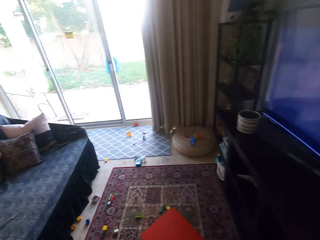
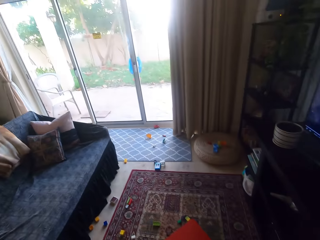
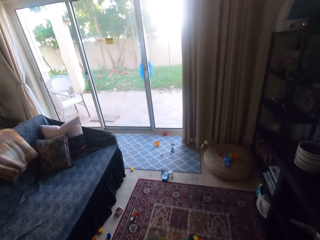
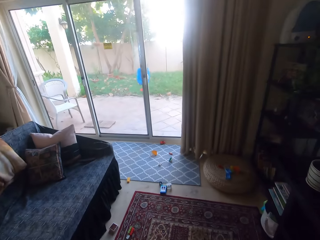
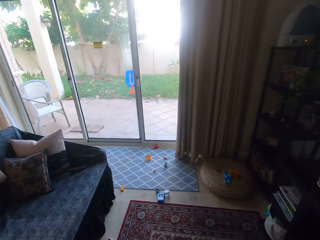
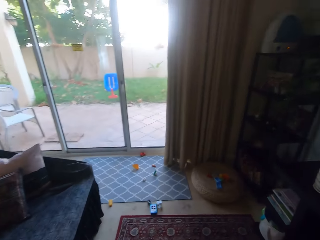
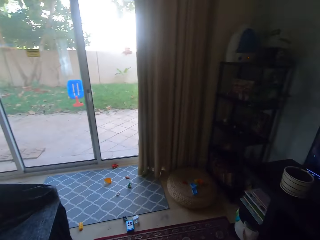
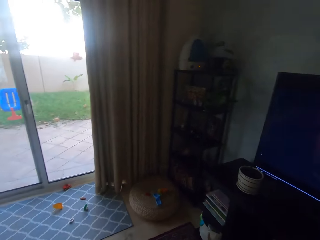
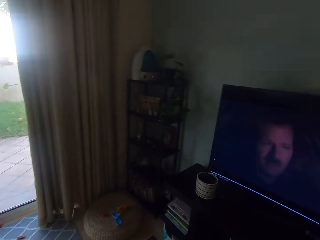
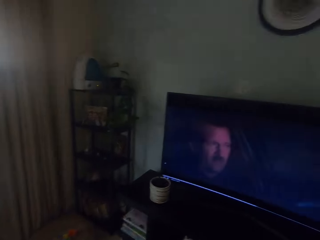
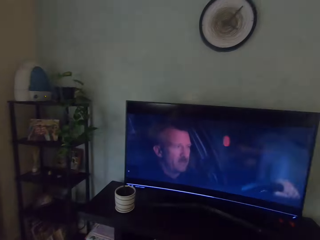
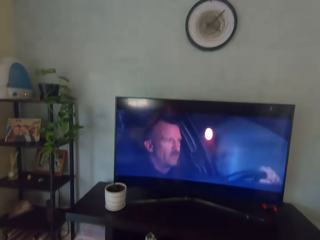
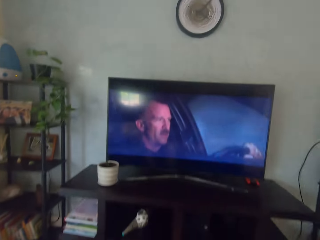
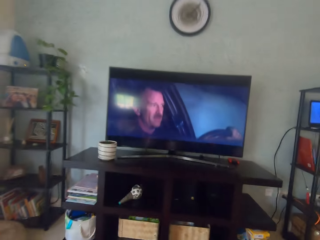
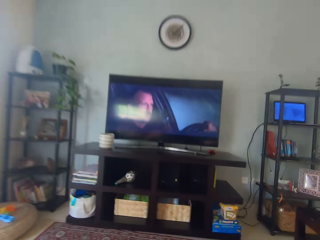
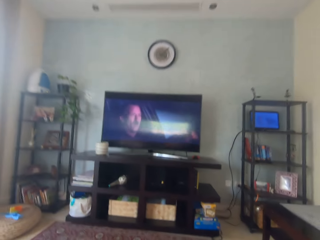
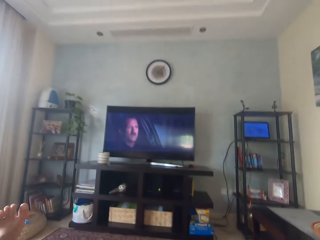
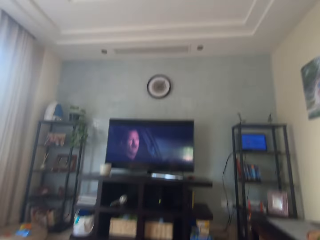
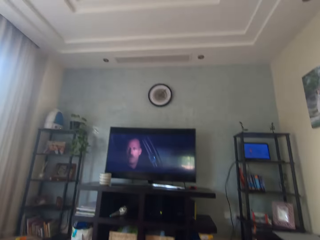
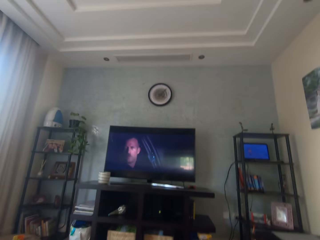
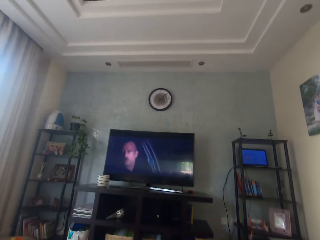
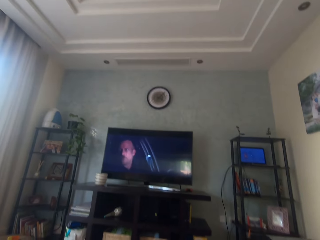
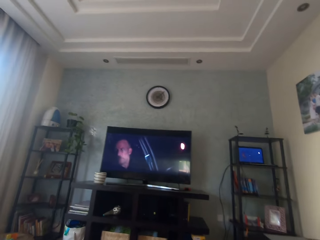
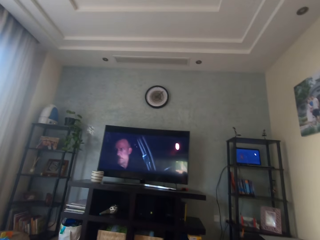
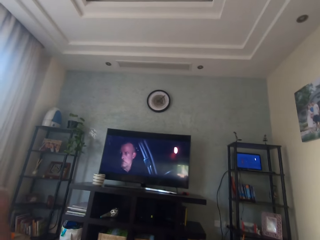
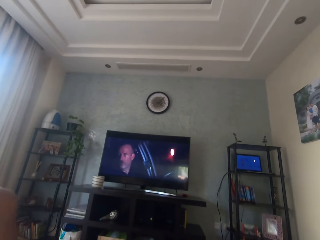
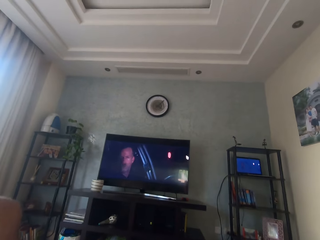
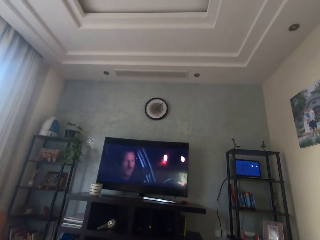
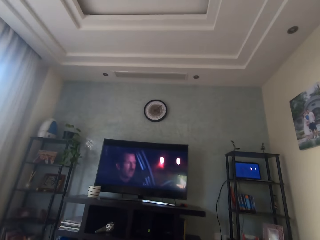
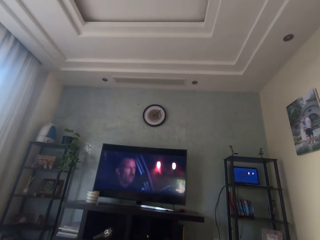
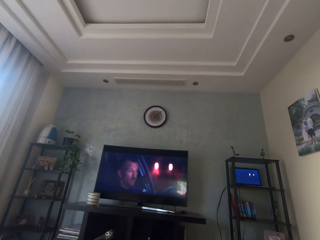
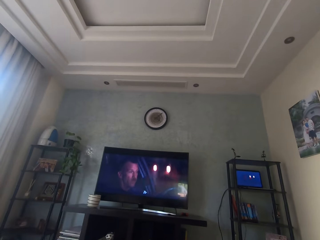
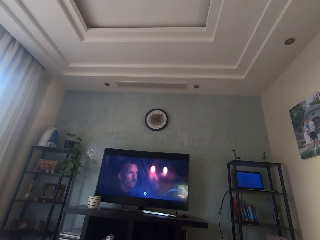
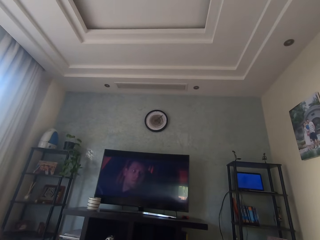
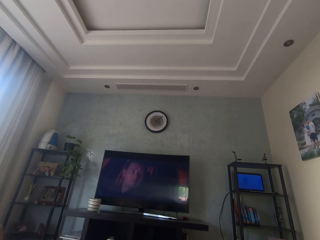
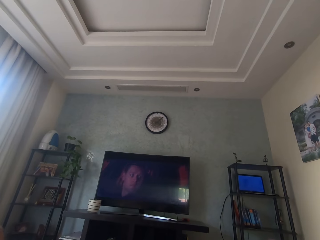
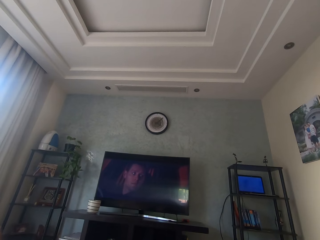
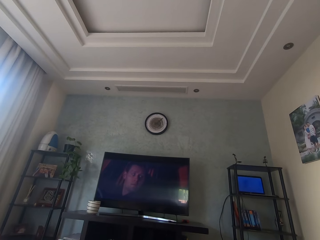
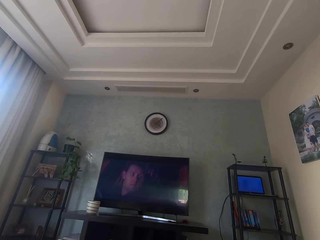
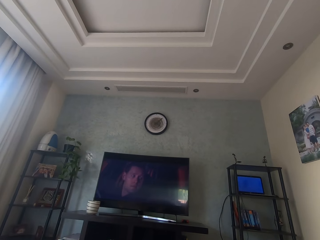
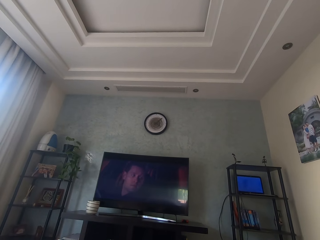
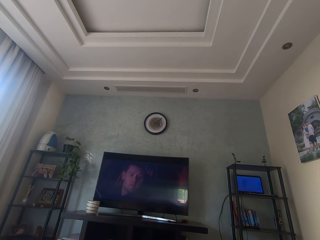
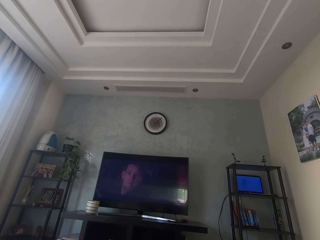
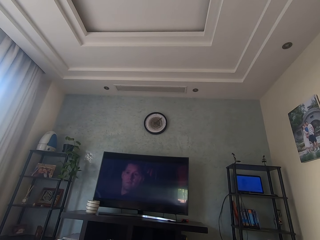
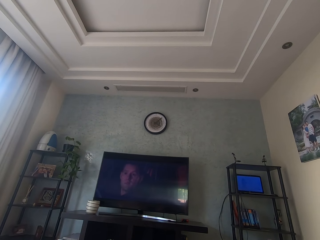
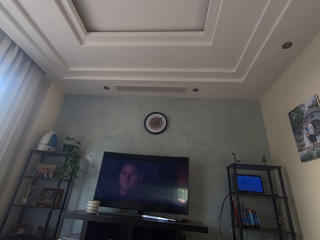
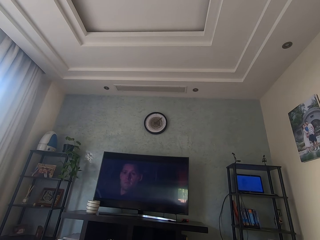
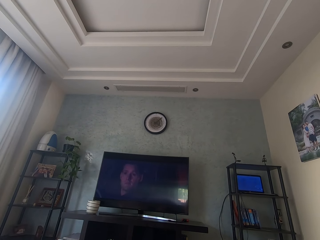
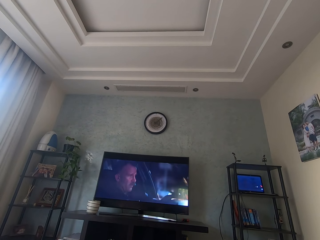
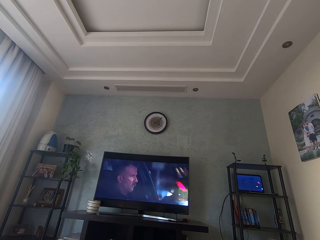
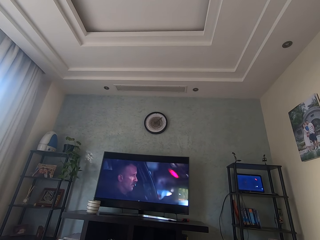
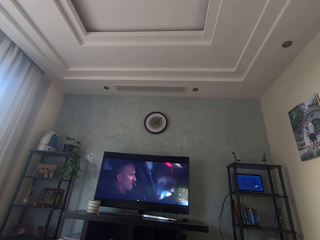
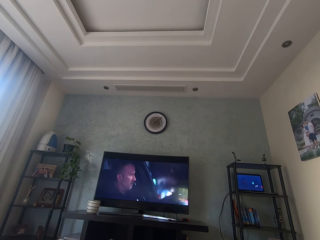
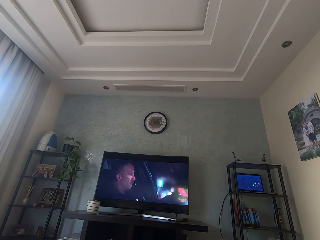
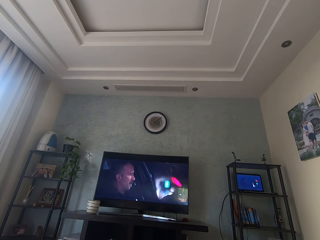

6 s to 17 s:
The camera wearer moves toward the window. They sit on the couch and watch a movie on the television.

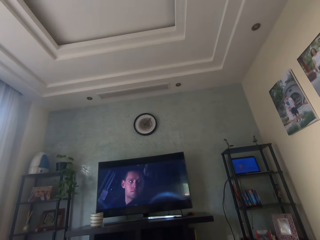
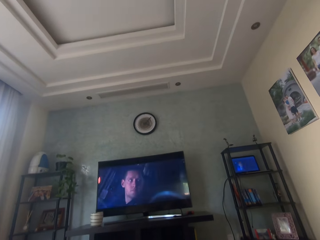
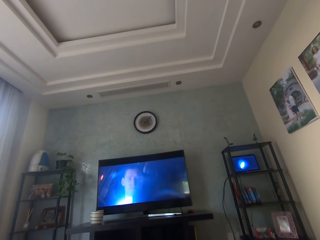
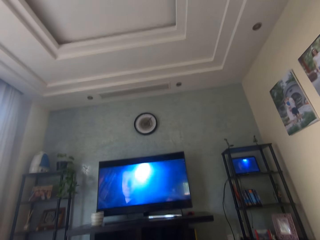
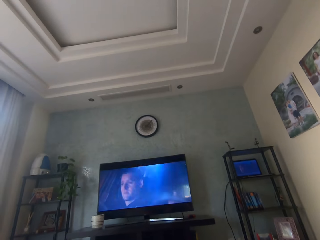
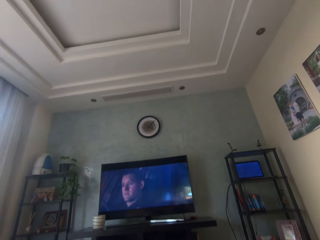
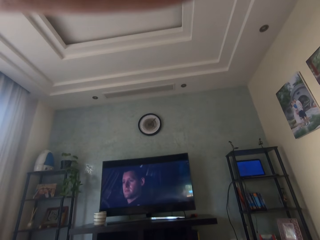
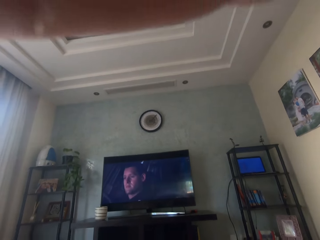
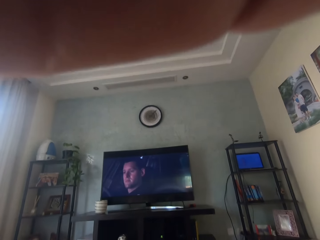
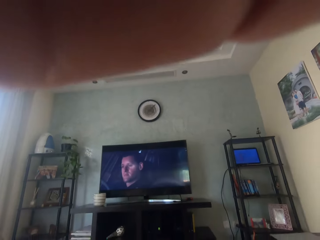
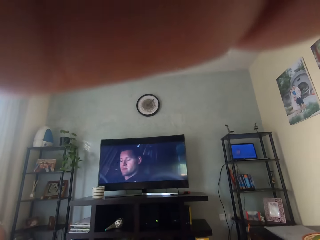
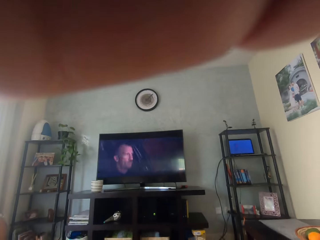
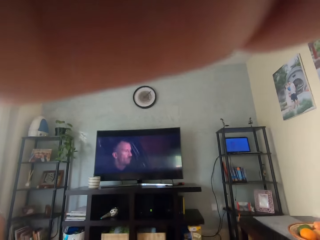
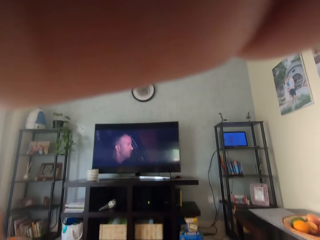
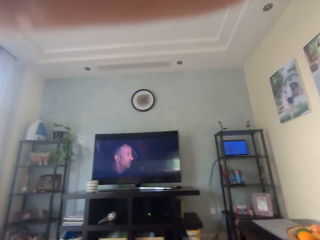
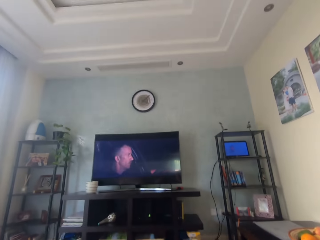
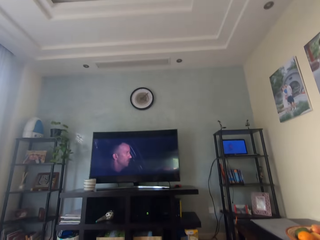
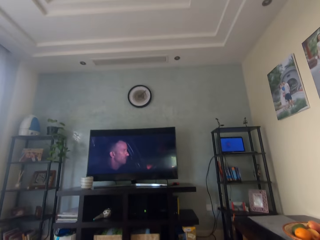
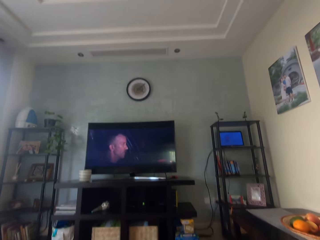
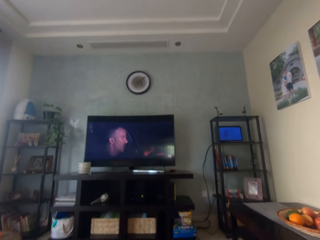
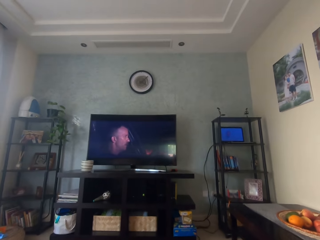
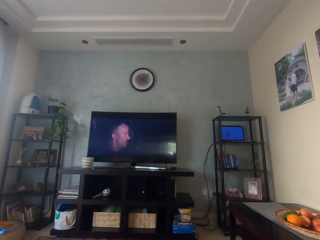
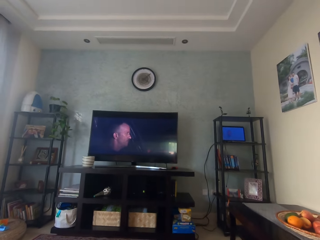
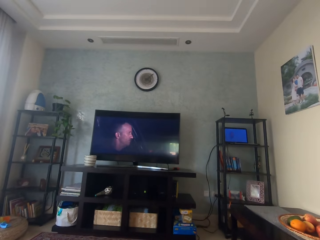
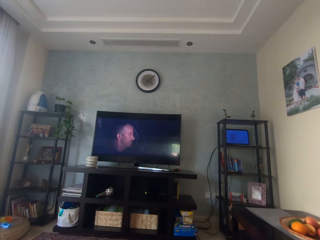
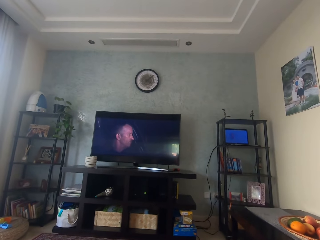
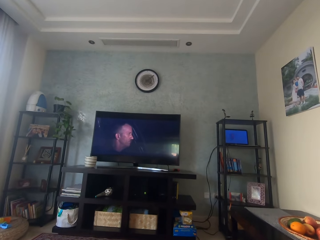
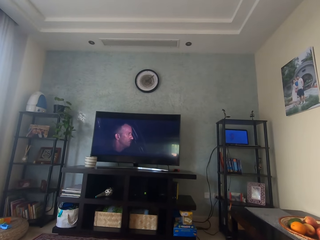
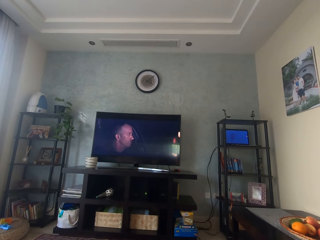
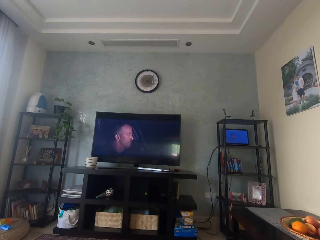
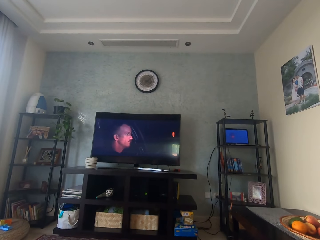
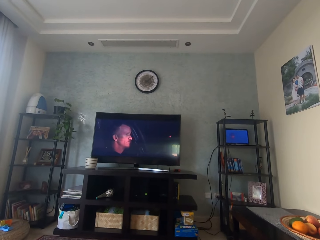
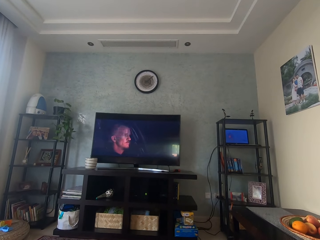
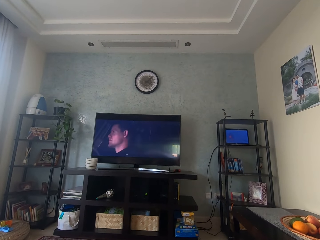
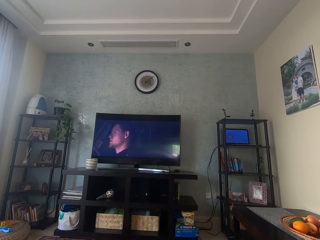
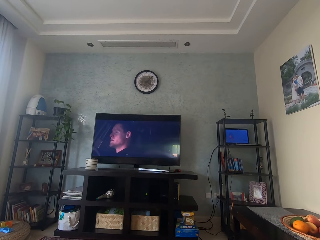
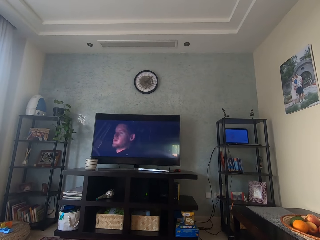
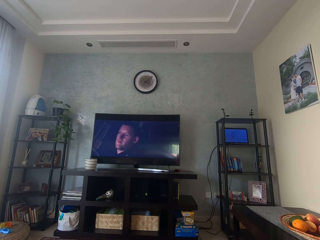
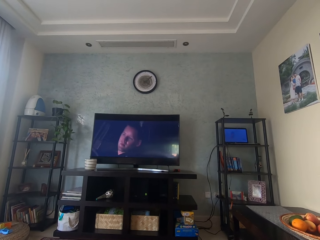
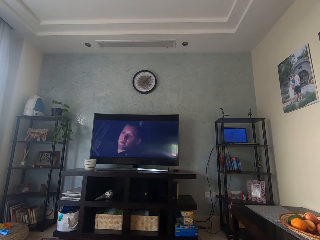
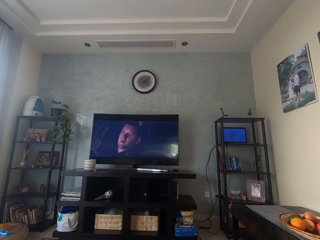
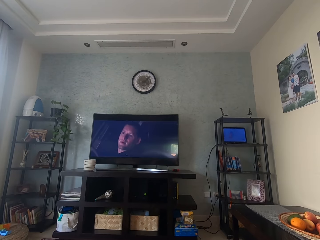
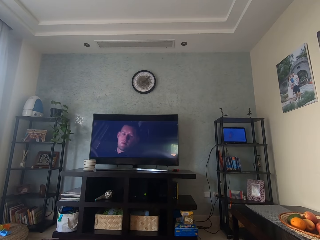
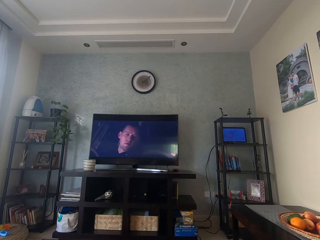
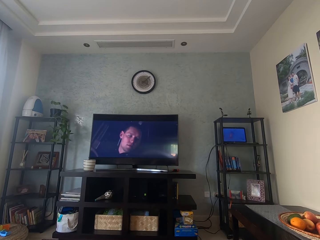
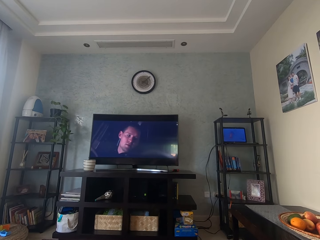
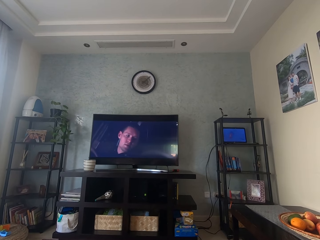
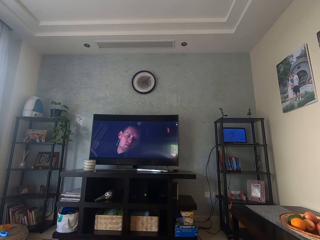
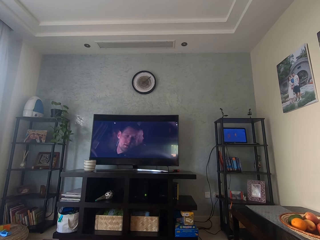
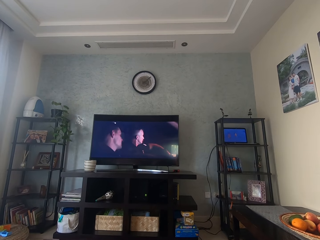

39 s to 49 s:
The camera wearer adjusts the camera on his head. He watches a movie on the television.
